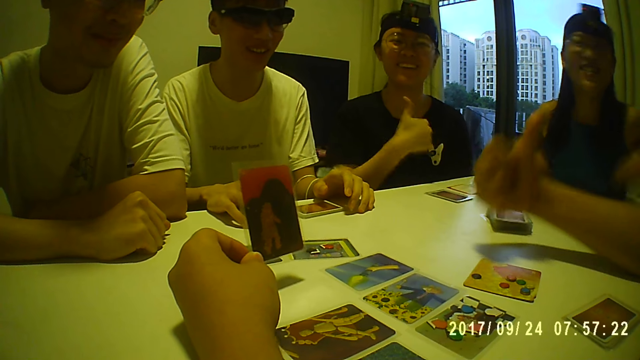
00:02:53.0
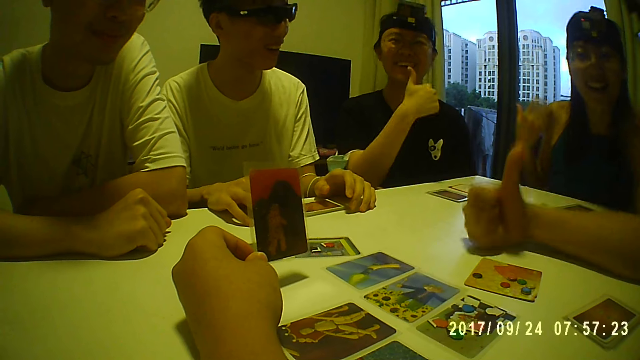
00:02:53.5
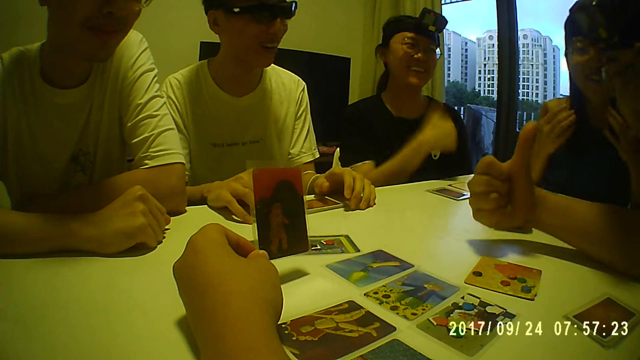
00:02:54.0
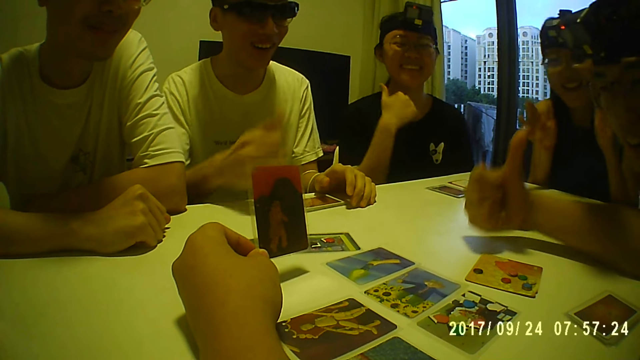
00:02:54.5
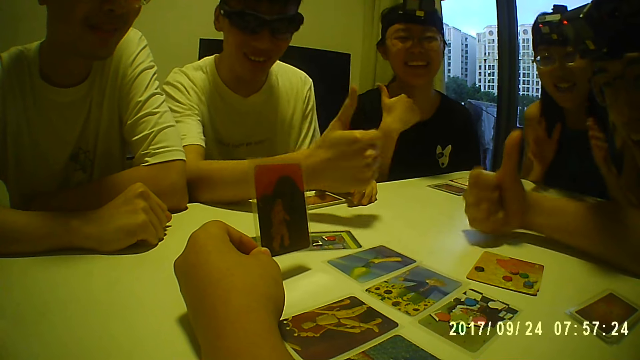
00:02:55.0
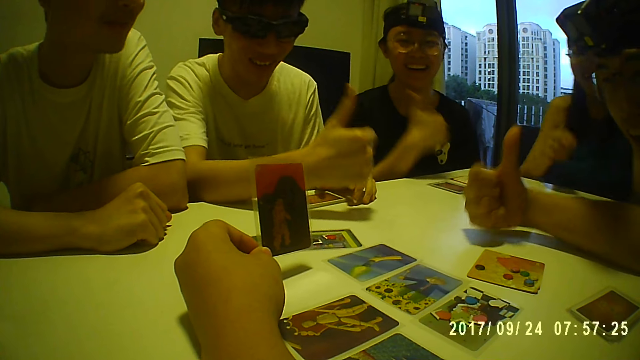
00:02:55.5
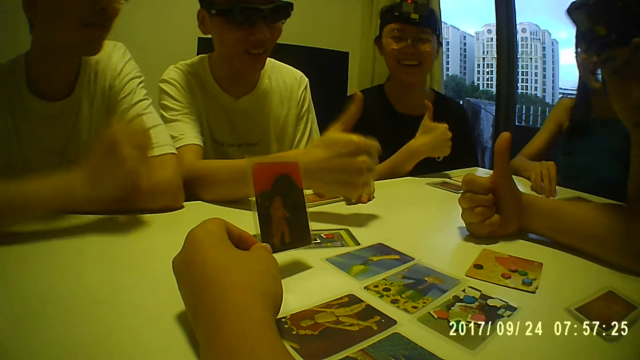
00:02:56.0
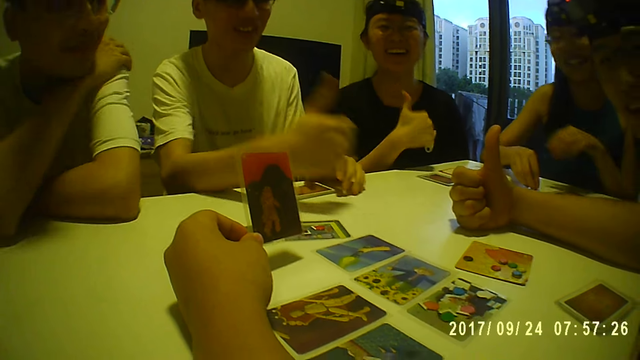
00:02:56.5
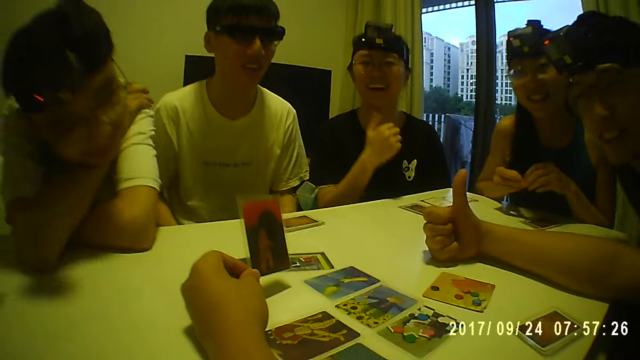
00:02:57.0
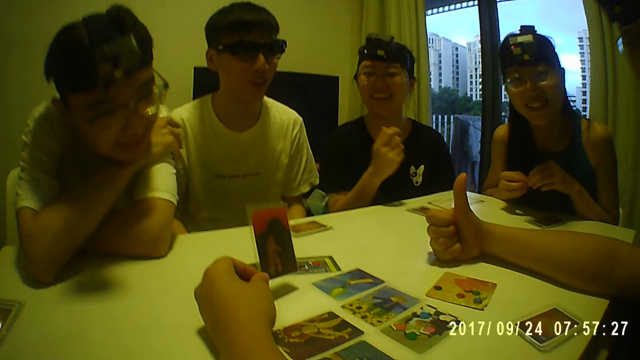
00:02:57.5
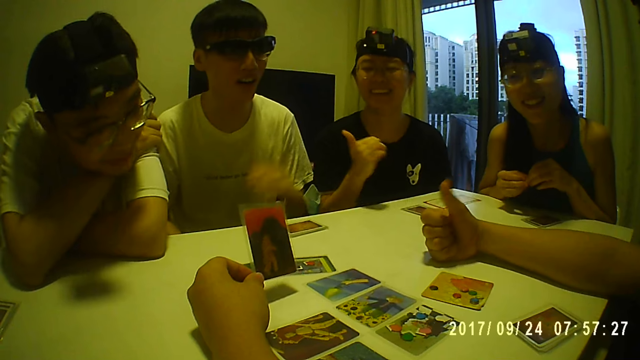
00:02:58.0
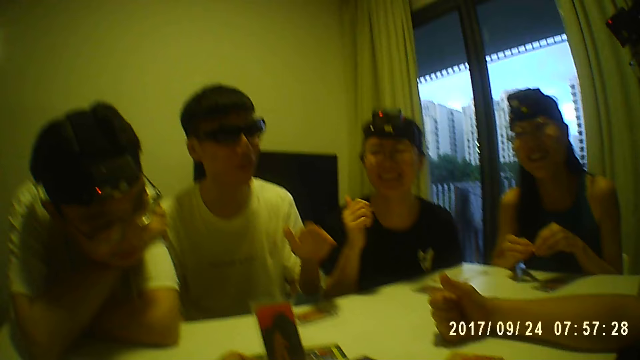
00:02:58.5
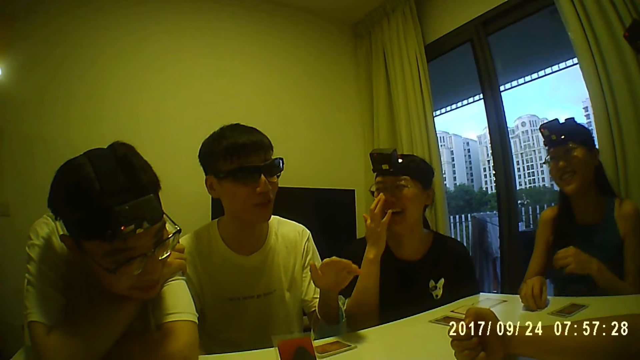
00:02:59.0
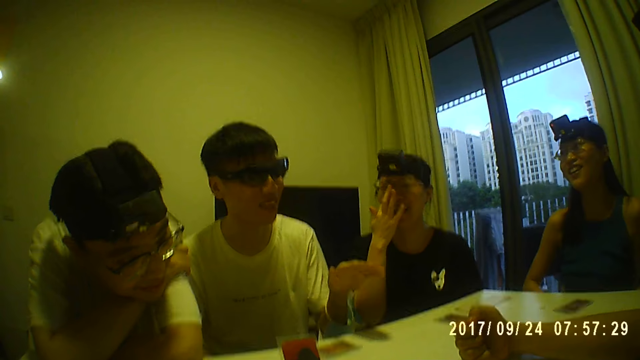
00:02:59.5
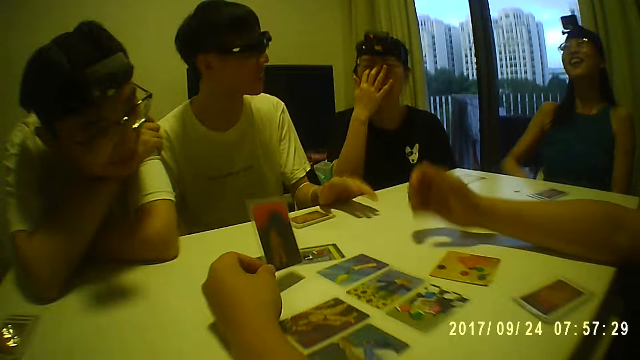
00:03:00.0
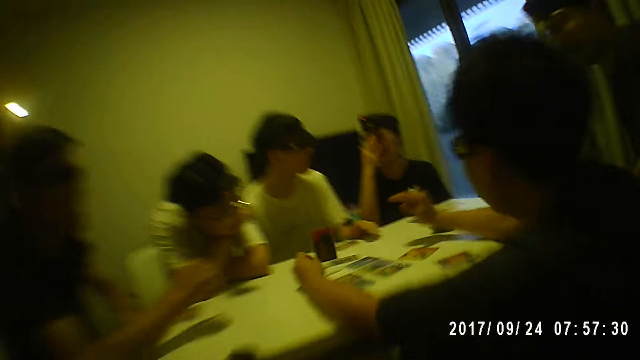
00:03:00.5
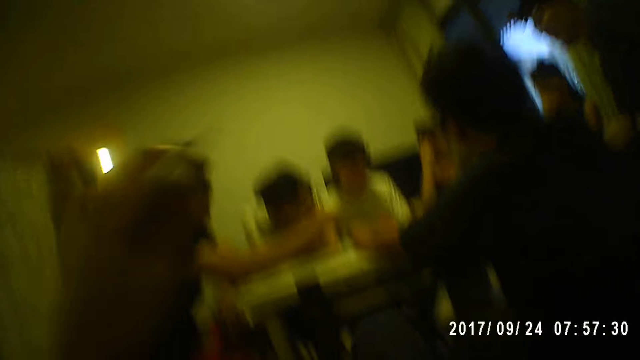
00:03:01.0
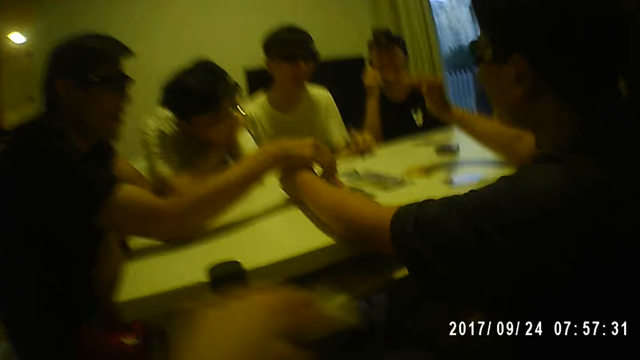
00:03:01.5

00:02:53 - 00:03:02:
A man gives a thumbs up with his right hand.

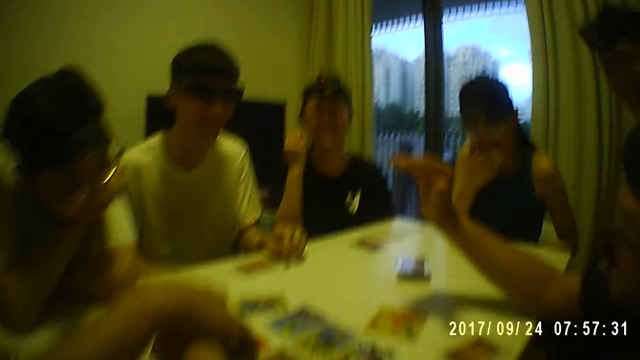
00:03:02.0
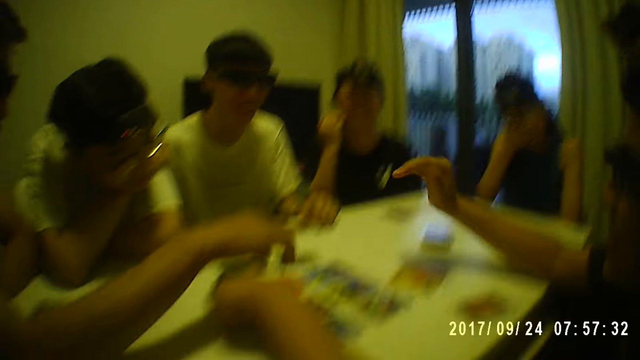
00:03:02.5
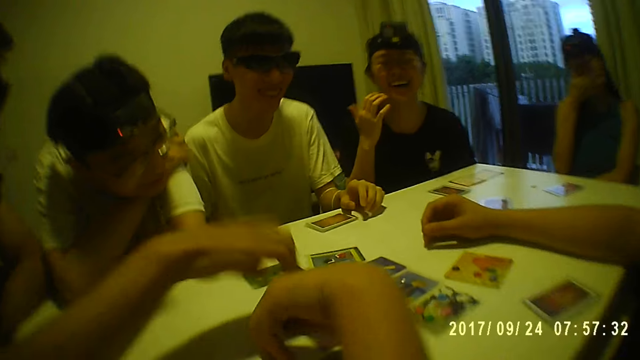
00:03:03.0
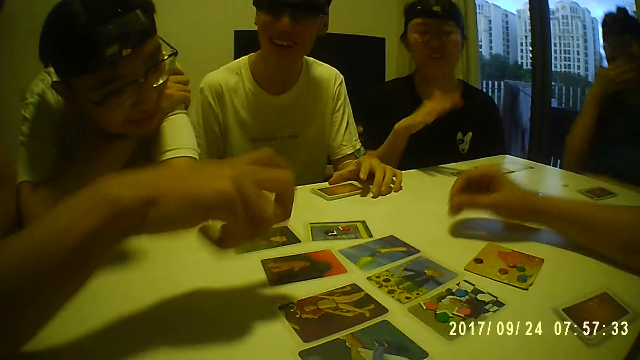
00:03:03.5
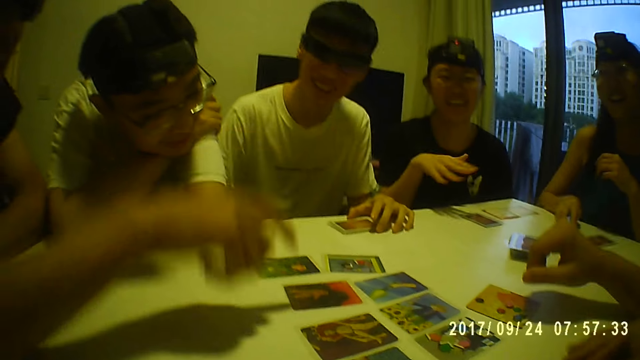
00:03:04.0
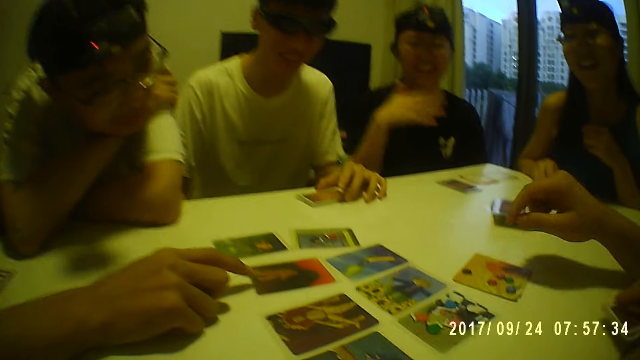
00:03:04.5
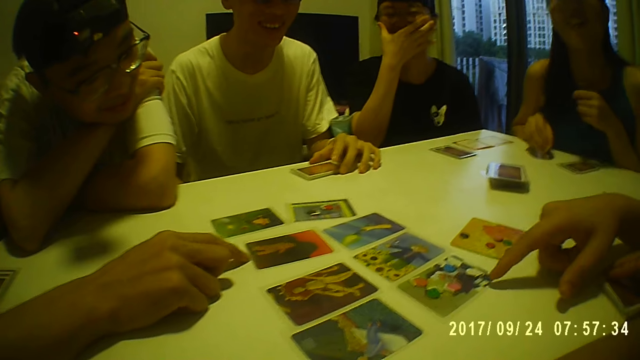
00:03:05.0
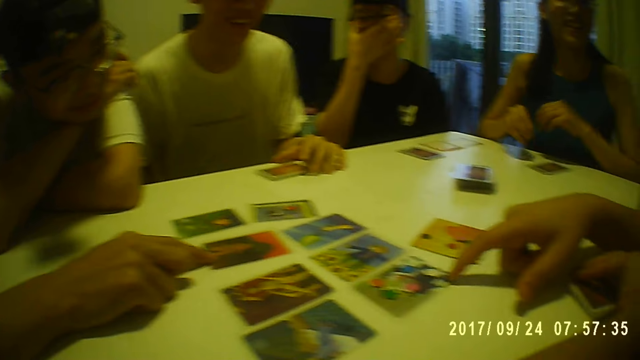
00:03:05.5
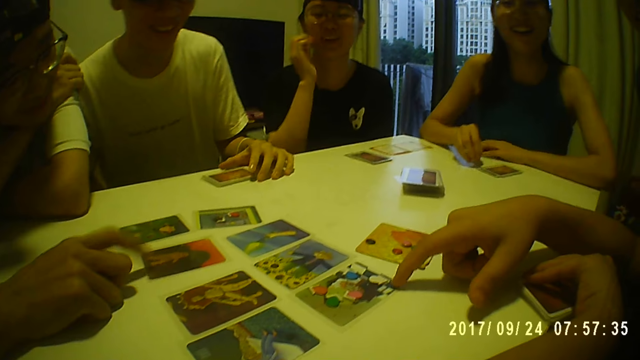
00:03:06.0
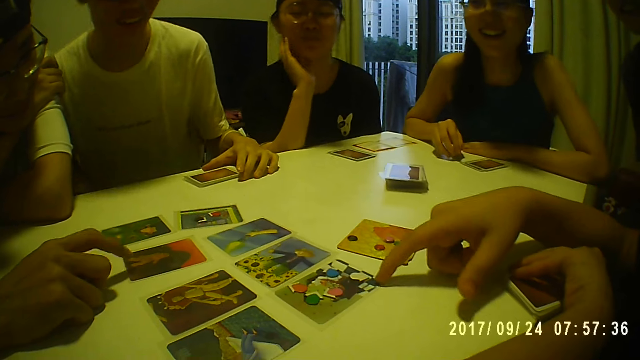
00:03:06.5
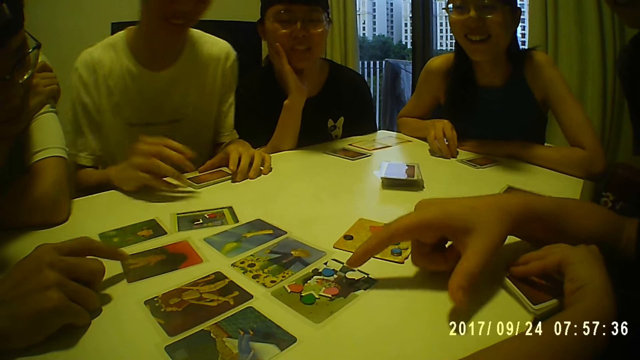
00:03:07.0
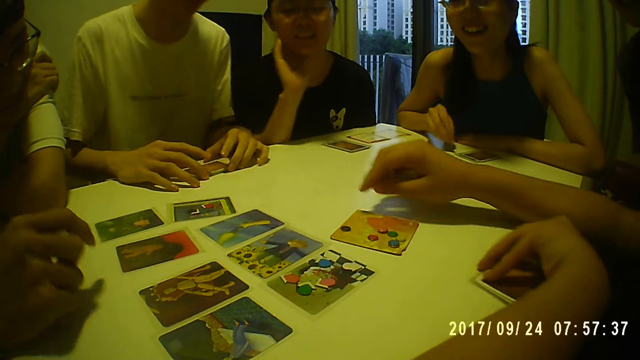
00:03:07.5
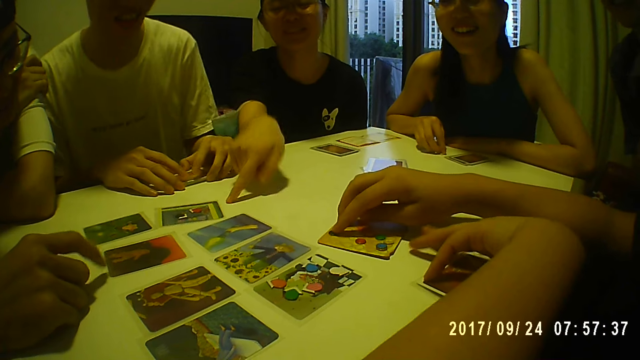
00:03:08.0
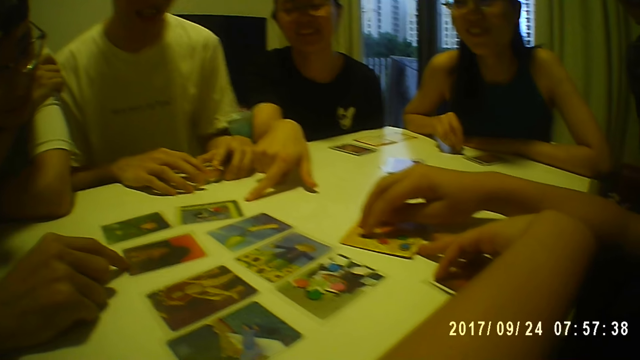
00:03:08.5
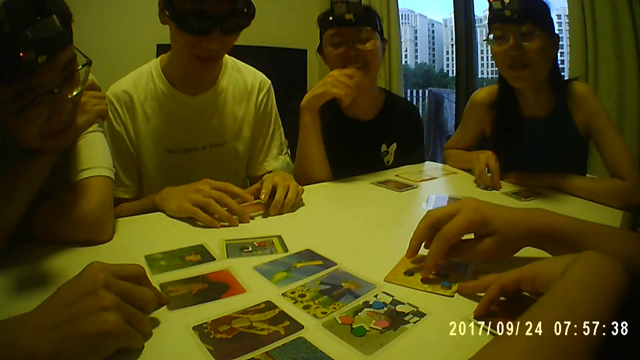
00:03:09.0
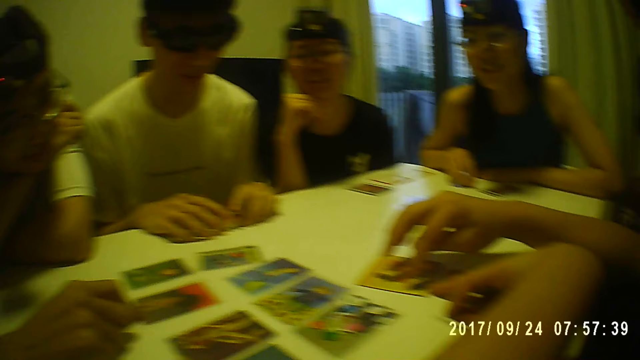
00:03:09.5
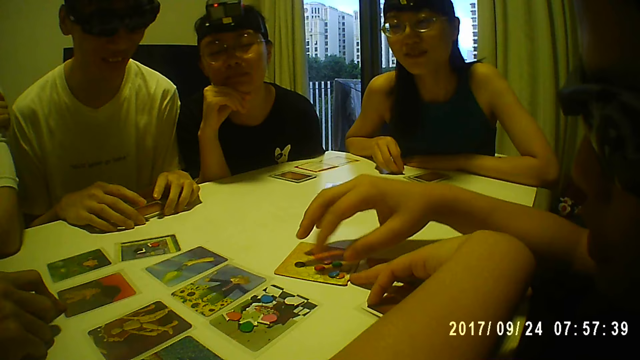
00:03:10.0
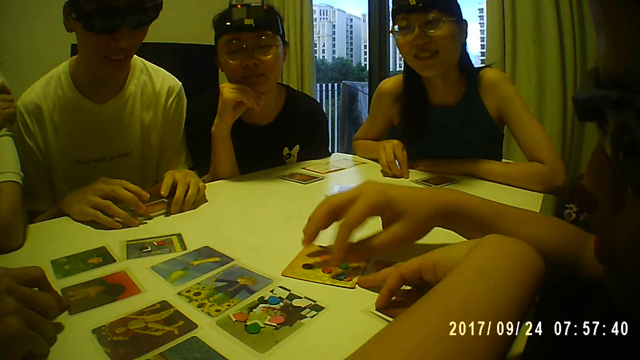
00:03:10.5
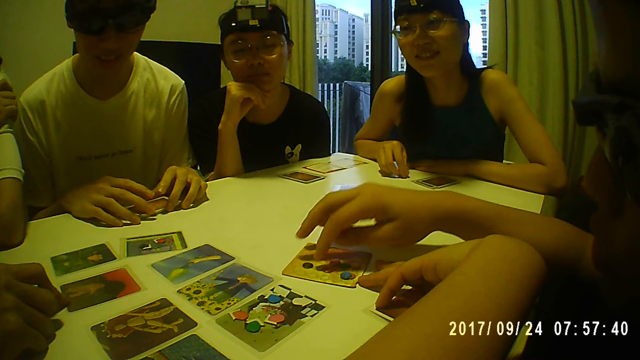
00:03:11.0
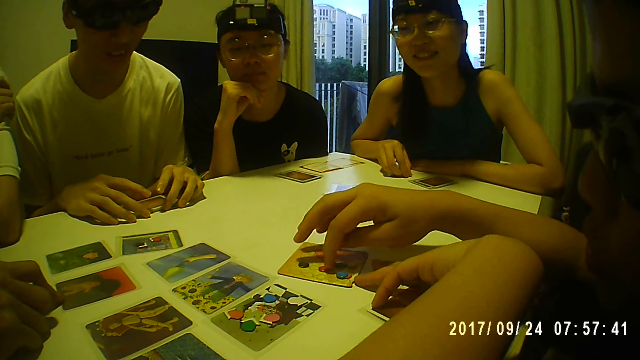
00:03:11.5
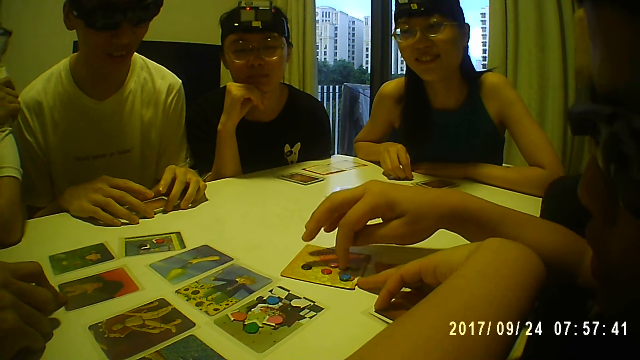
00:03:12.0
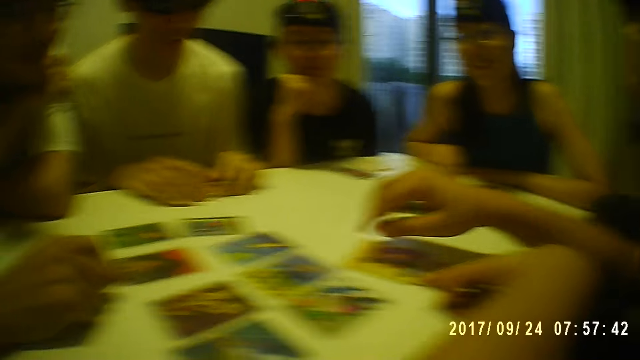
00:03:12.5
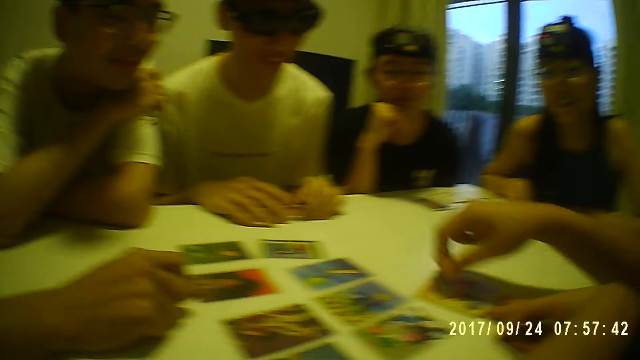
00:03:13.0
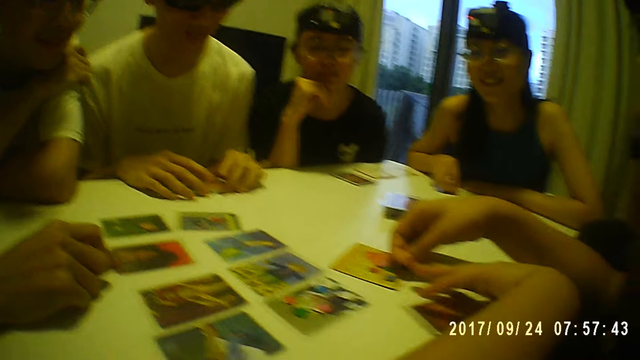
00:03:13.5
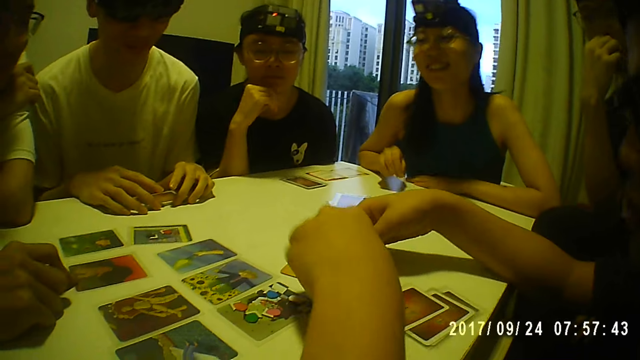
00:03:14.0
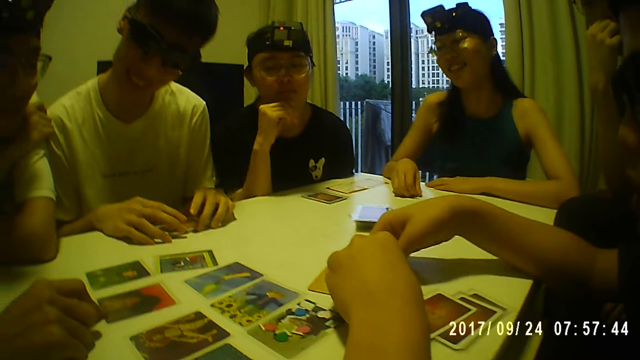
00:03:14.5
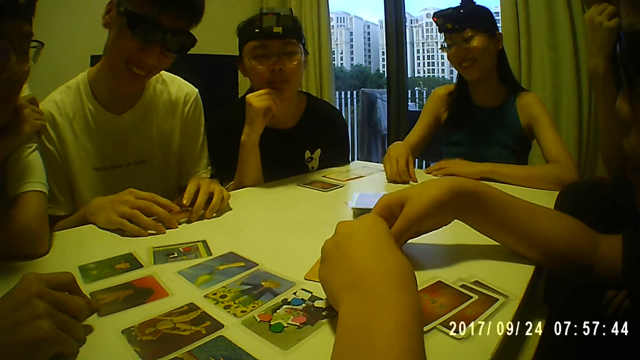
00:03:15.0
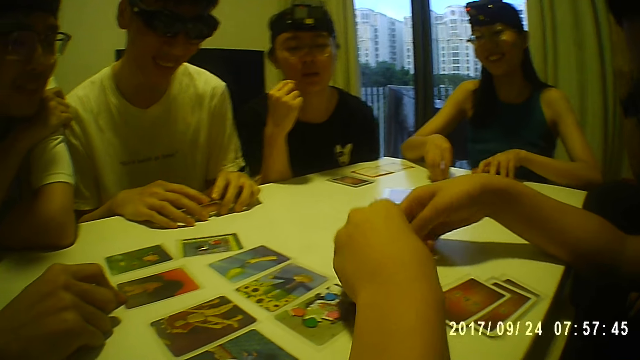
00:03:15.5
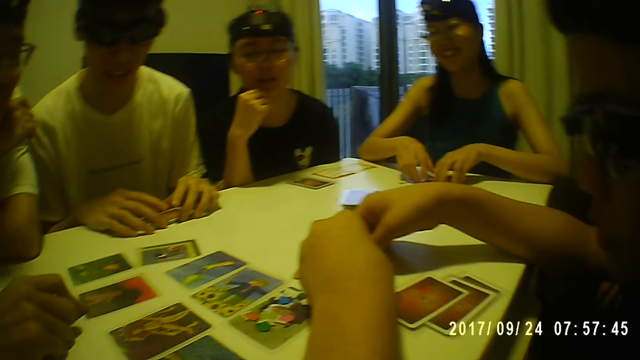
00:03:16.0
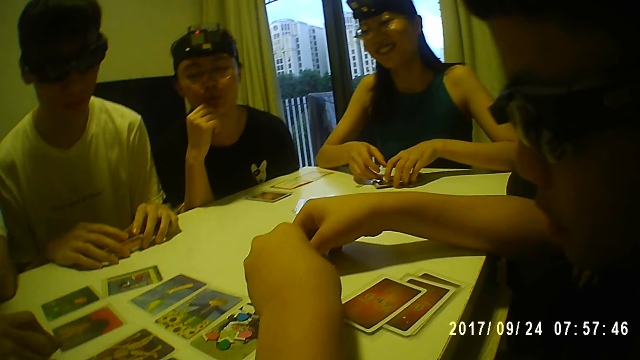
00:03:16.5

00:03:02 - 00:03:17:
A man taps the card on the table with his right hand. A person places his hand on the table. Another man points at a card on the table with his right hand. The other man touches the card with his finger. A third man holds the cards on the table with both hands. The second man counts the card pieces on the table with his right hand. The second man touches the card piece with both hands.
